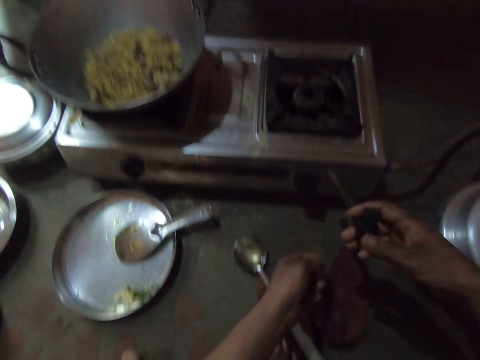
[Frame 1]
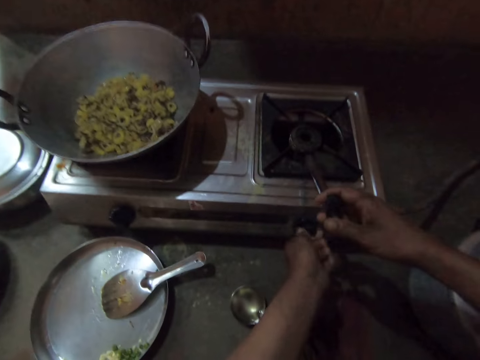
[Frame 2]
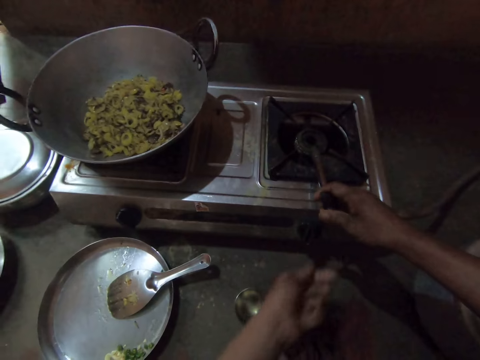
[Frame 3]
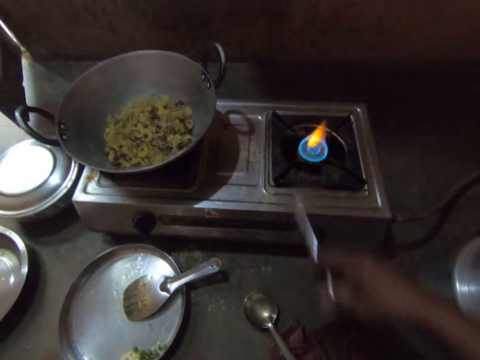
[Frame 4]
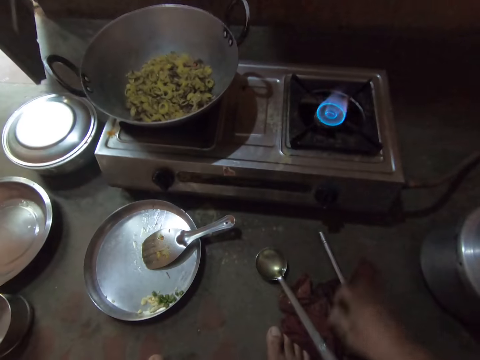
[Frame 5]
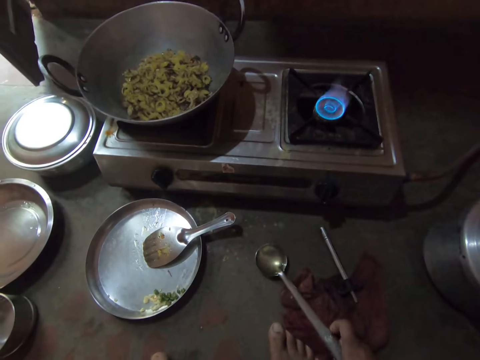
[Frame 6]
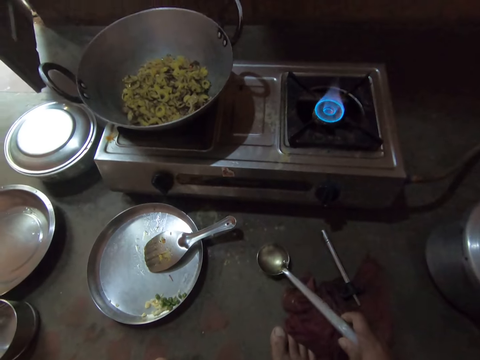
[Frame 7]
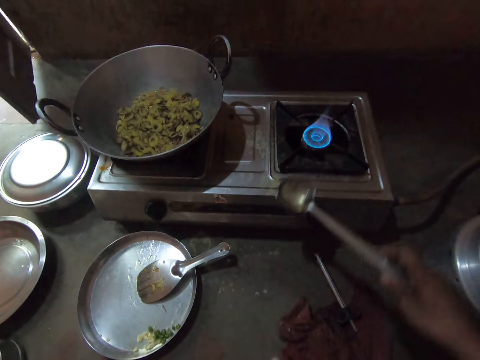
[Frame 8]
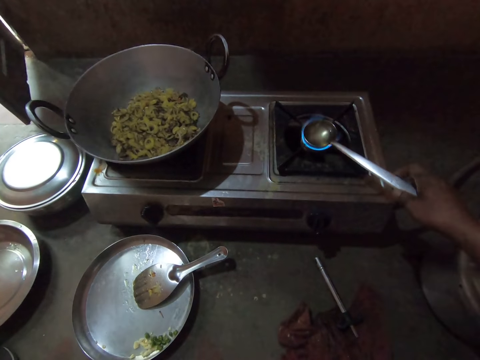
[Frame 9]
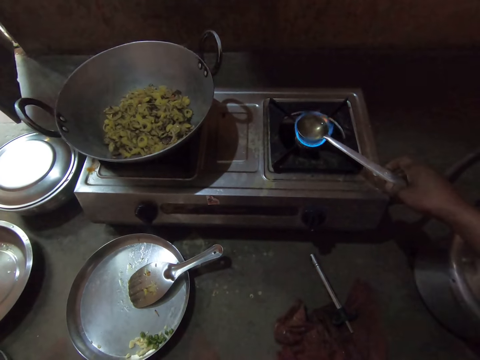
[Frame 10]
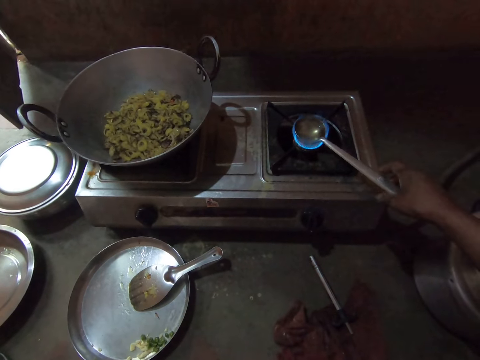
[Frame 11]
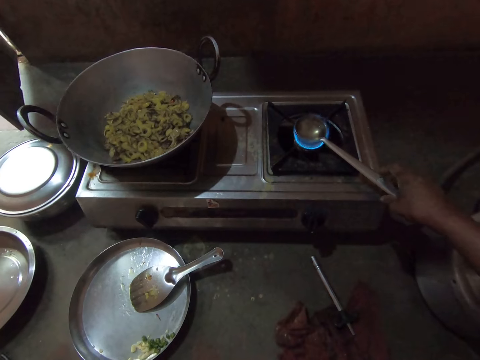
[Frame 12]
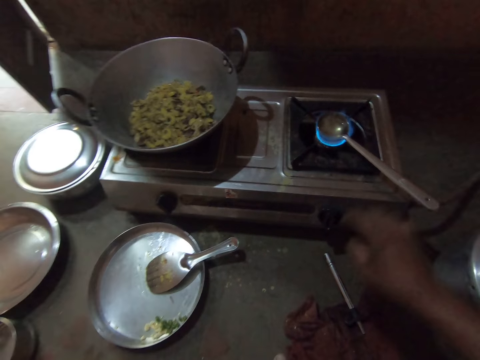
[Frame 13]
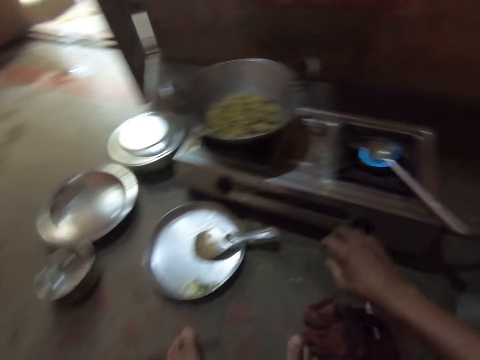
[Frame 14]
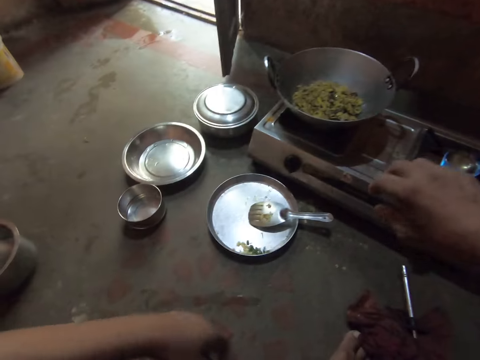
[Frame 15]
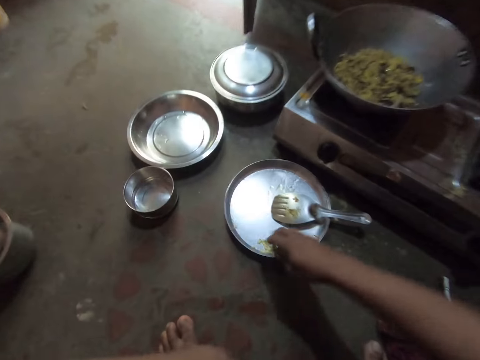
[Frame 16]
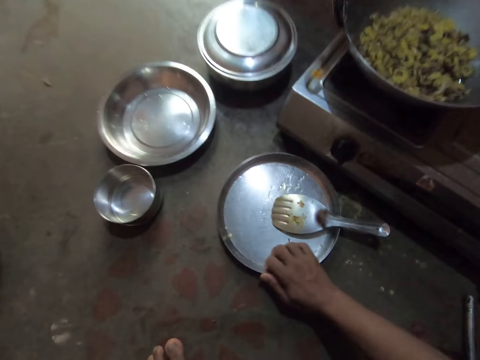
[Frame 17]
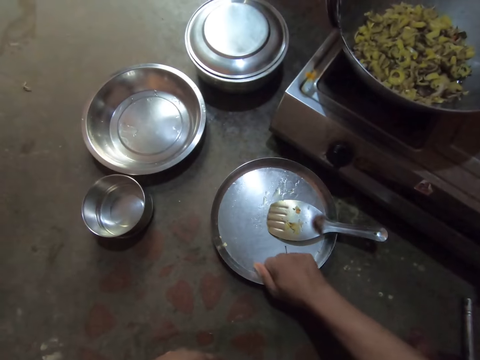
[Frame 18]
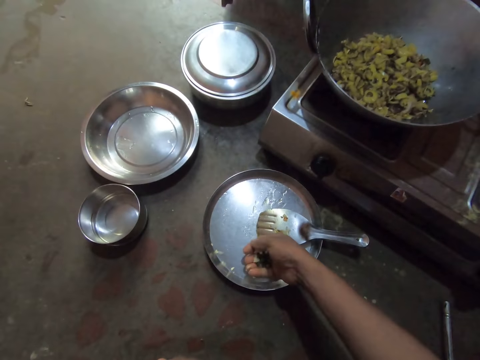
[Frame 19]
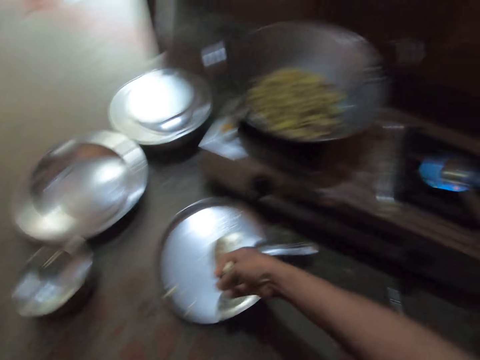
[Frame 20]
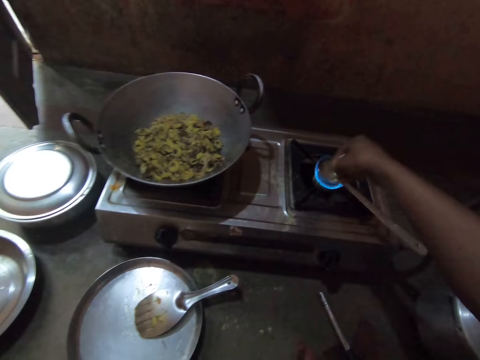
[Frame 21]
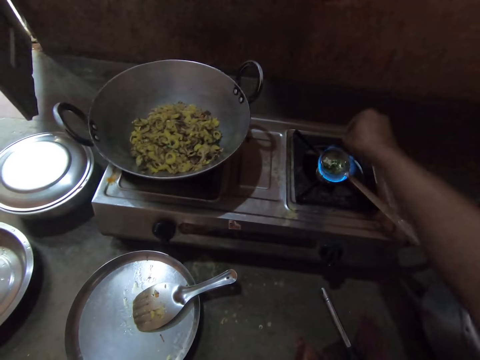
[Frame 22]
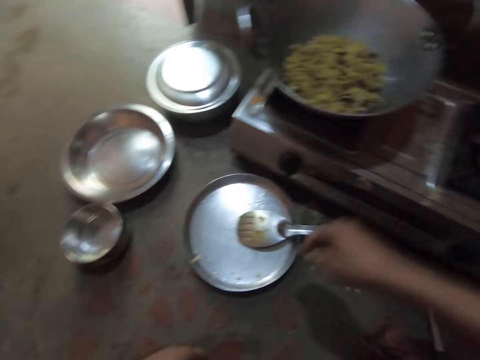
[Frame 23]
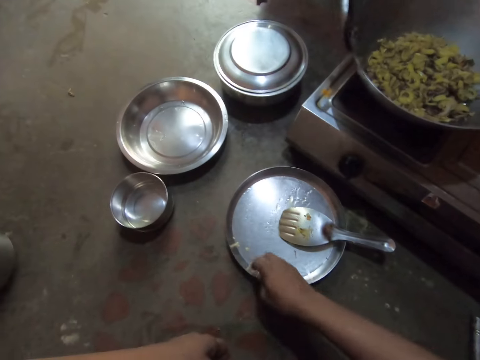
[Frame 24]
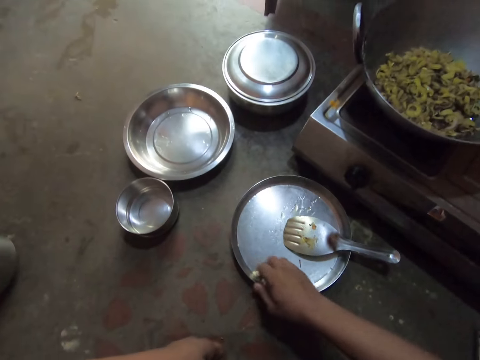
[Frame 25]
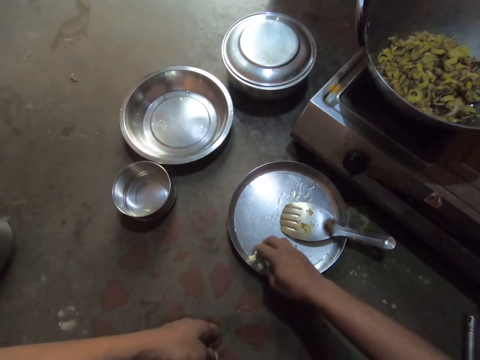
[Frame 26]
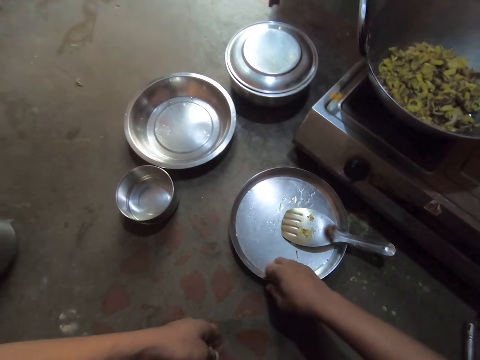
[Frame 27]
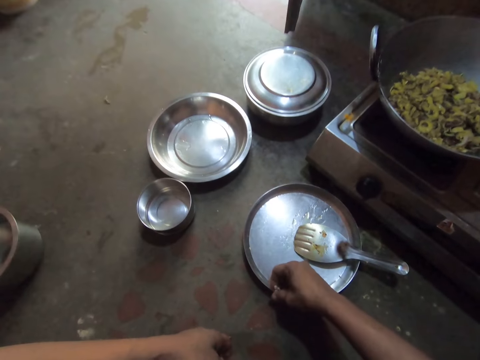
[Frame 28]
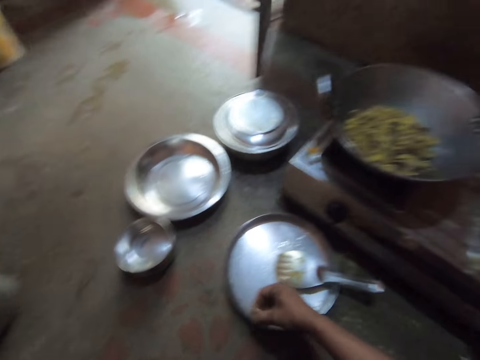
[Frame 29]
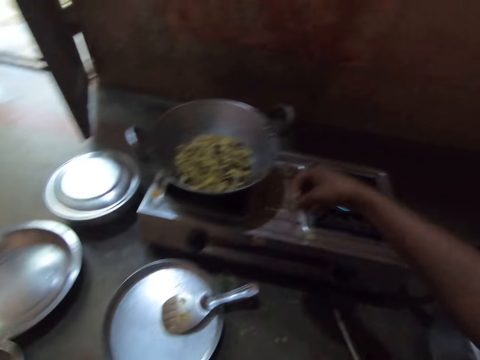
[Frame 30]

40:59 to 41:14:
The camera wearer turns the knob on the gas cooker. They ignite the burner with the gas lighter. They place the gas lighter on the cloth. They pick up the hollow cooking spoon or serving spoon. They heat the oil on the serving spoon. They place the hollow cooking spoon on the fire. They pick up the cut garlic pieces on the round tray. They put the cut garlic pieces in the hollow cooking spoon. They pick up the cut garlic pieces on the round tray again.

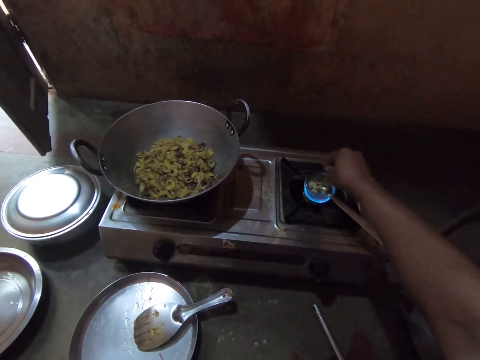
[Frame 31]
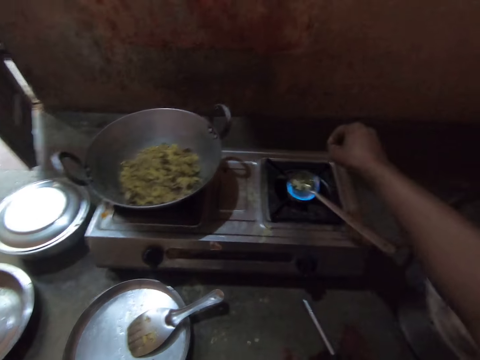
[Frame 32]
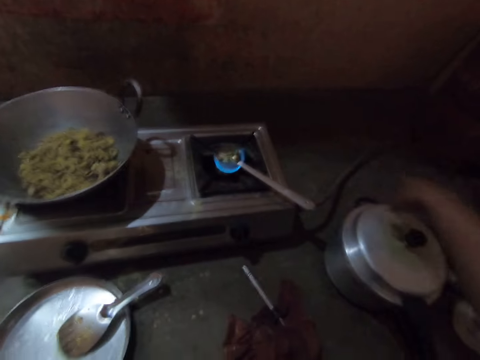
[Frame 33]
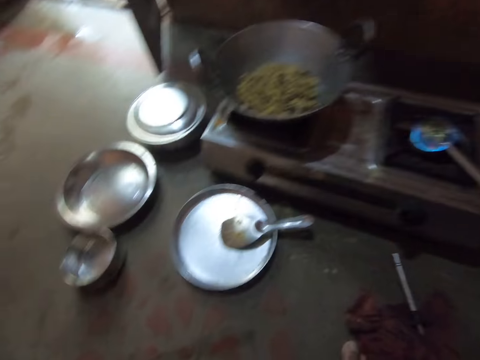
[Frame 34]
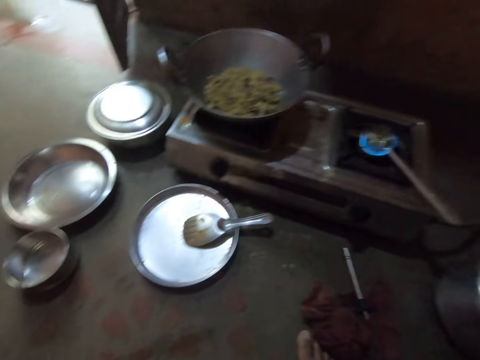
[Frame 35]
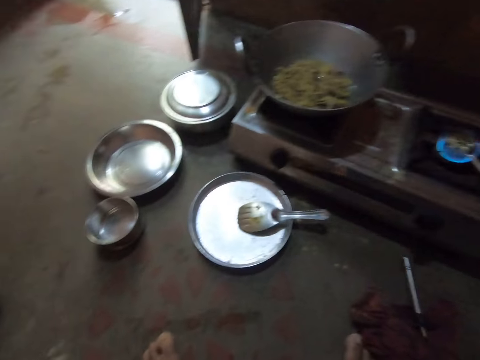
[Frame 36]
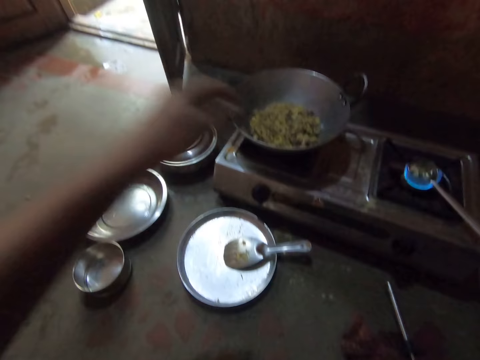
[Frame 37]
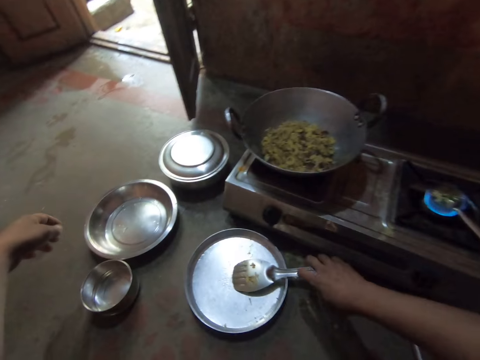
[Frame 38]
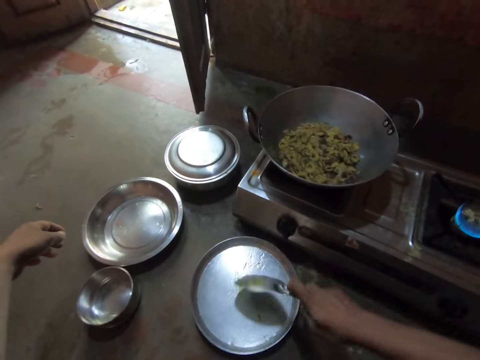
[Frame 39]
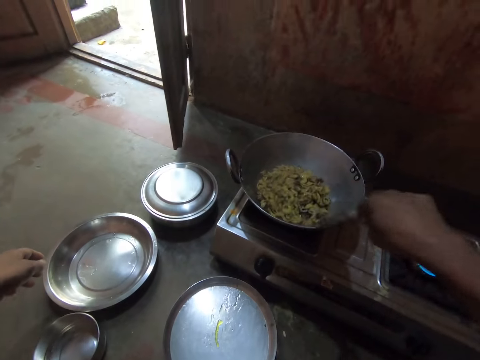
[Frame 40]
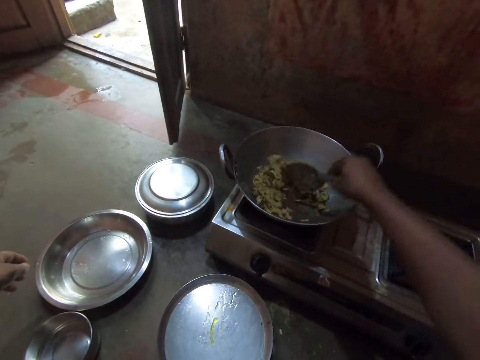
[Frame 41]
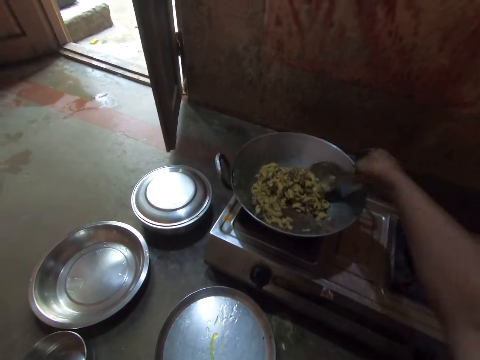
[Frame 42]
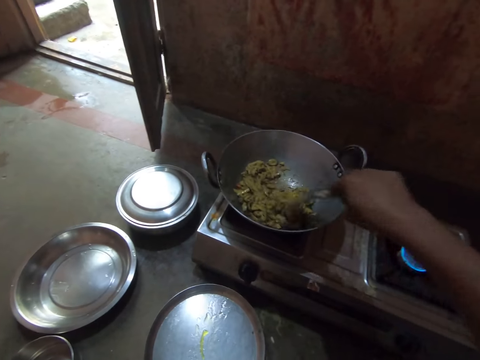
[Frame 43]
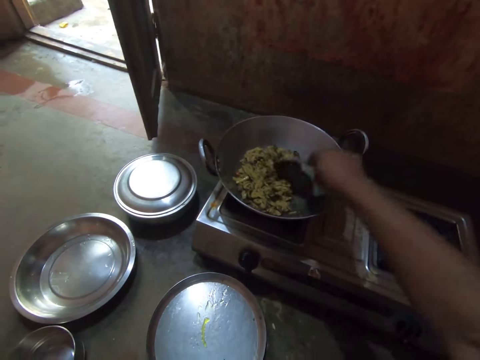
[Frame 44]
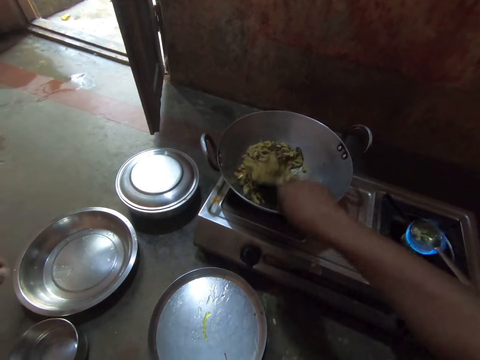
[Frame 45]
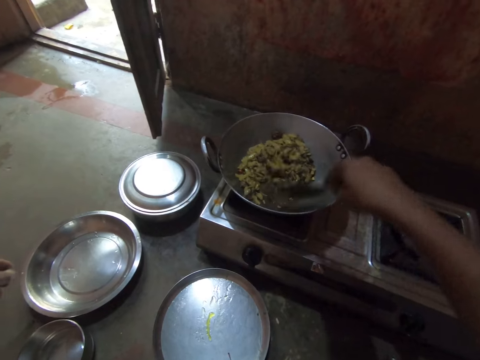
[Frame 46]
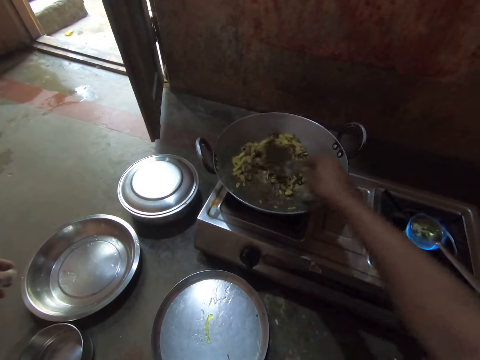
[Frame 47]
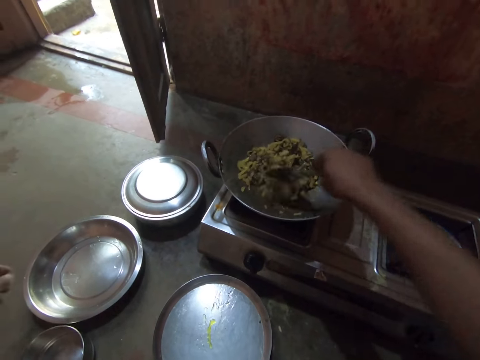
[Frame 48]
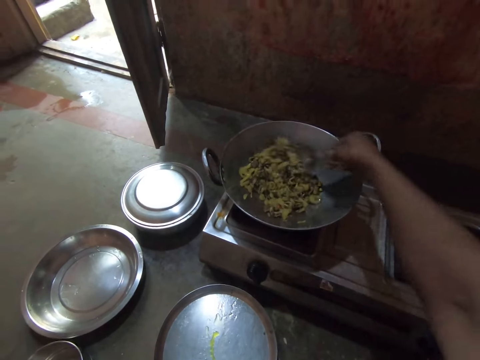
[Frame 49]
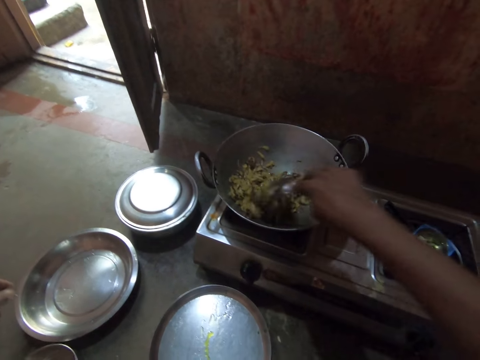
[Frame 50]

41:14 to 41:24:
The camera wearer puts the cut garlic pieces in the hollow cooking spoon. They look around. They pick up a steel flat cooking spoon. They stir the vegetables in a deep frying pan with the spoon.

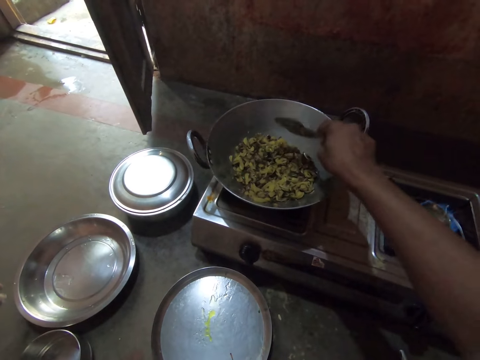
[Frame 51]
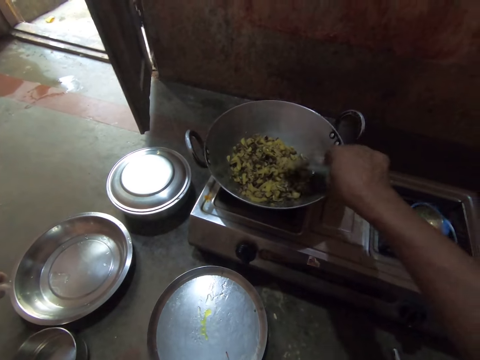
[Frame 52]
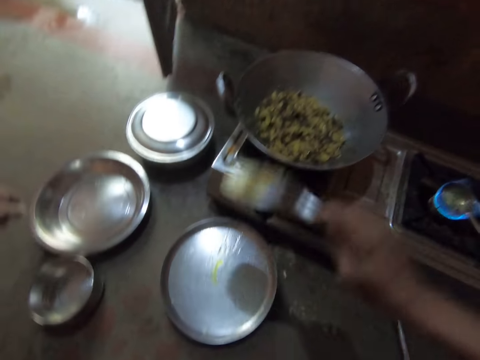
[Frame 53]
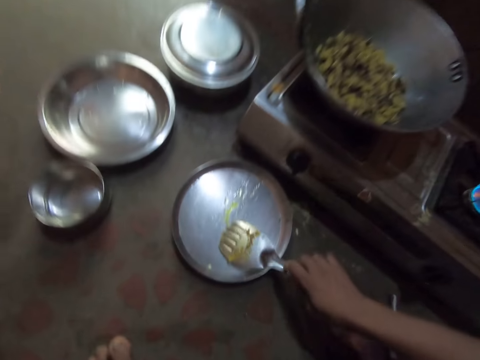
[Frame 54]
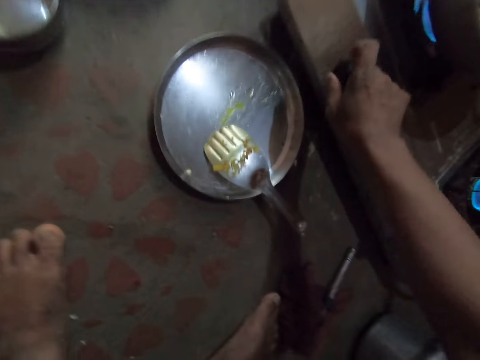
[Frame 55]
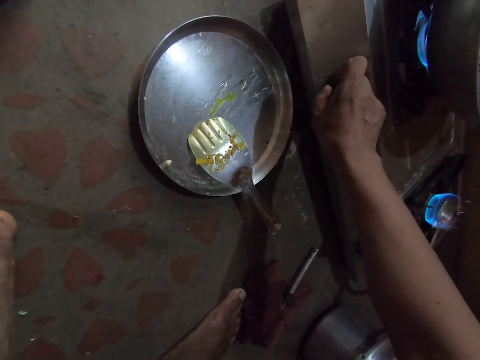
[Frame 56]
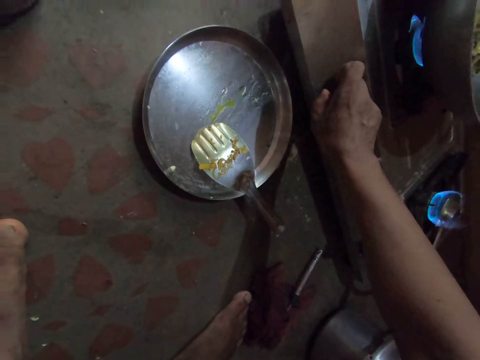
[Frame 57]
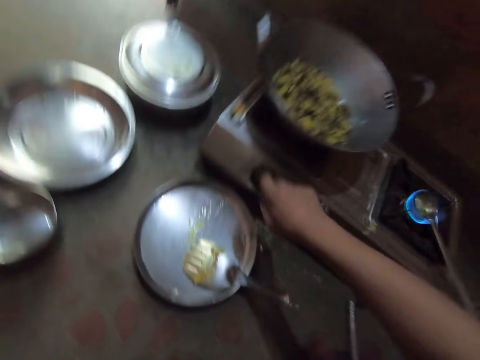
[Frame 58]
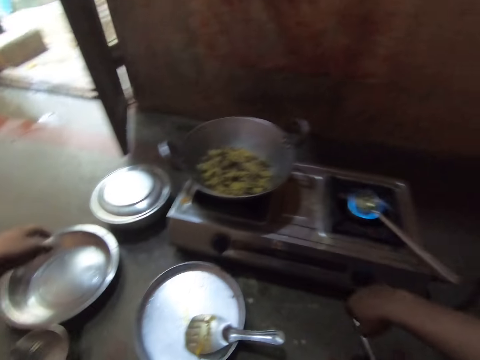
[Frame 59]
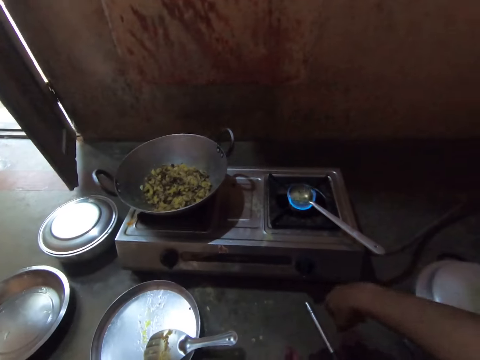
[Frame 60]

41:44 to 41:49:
The camera wearer places the steel flat cooking spoon on the round tray. They turn the knob on the gas cooker. They stare at the gas cooker.
